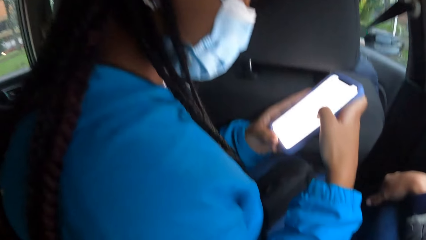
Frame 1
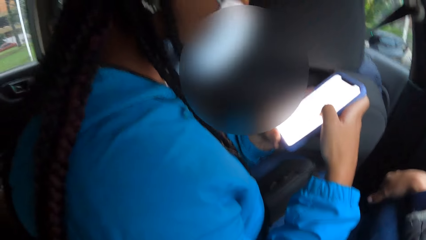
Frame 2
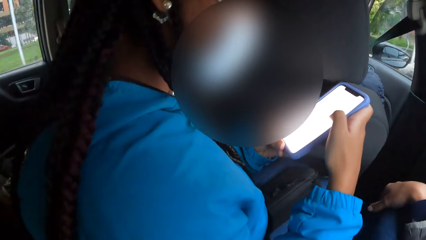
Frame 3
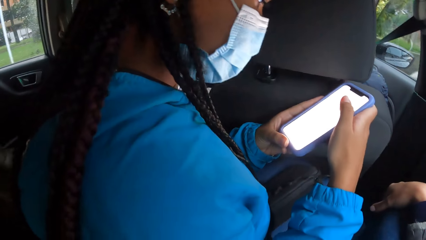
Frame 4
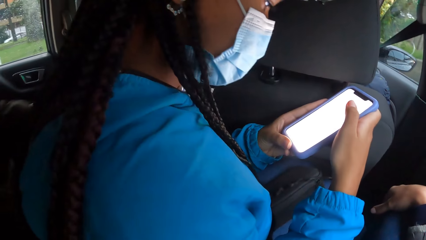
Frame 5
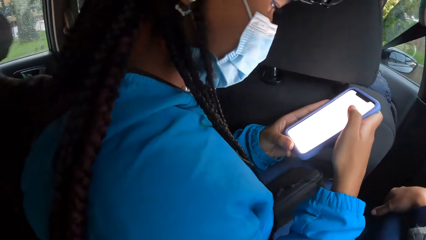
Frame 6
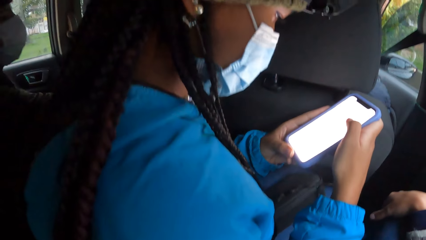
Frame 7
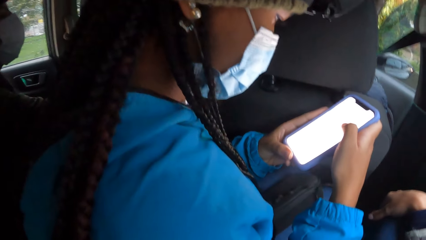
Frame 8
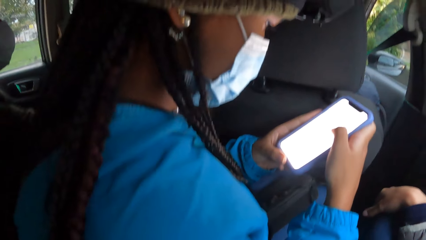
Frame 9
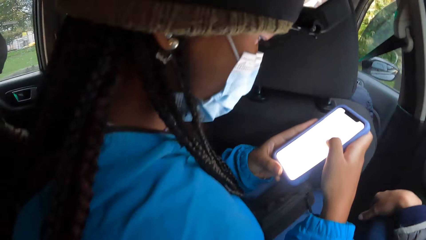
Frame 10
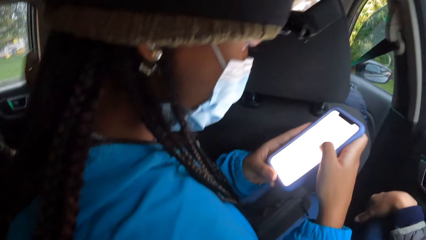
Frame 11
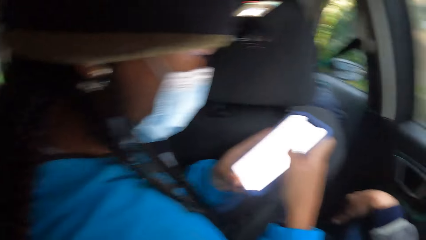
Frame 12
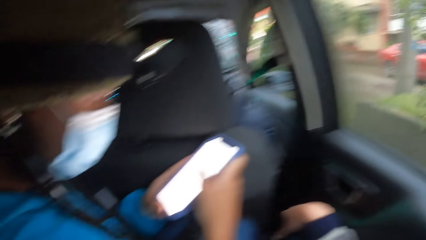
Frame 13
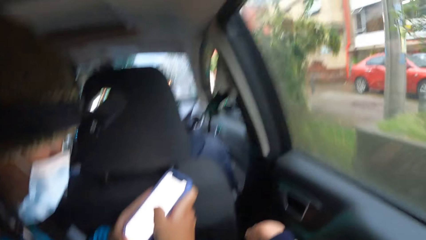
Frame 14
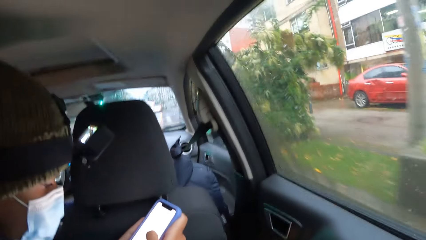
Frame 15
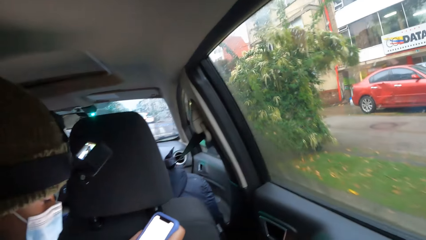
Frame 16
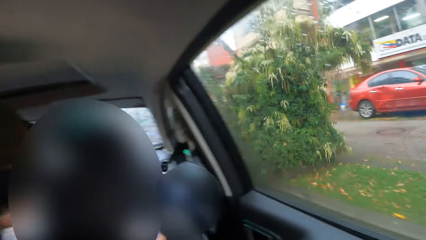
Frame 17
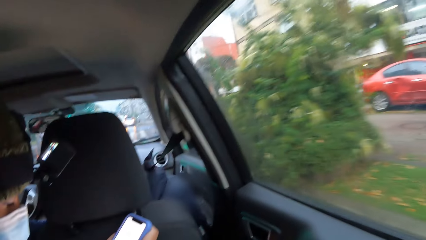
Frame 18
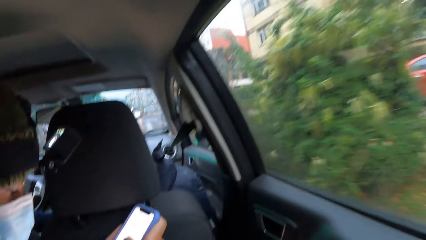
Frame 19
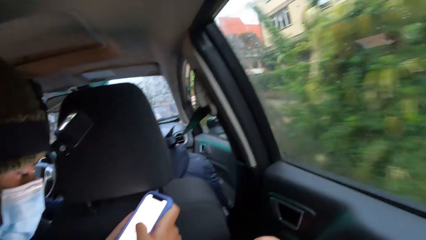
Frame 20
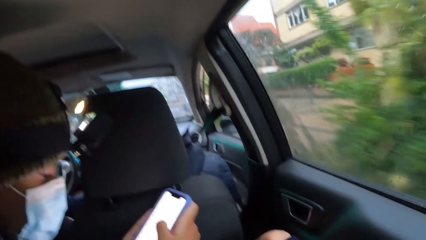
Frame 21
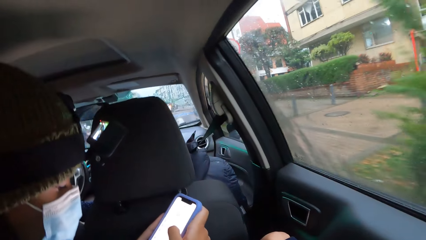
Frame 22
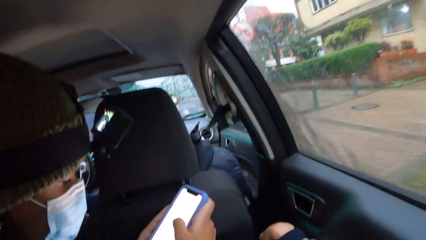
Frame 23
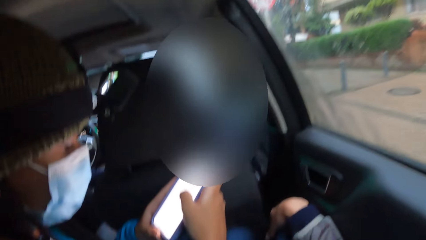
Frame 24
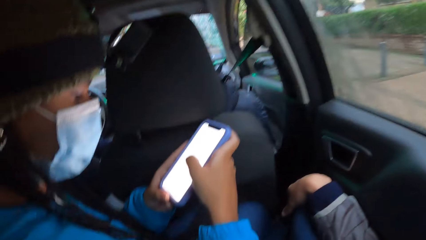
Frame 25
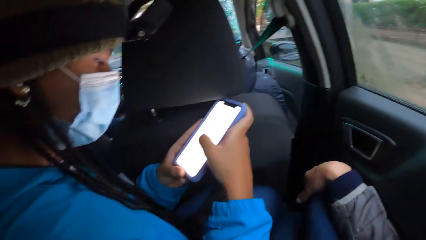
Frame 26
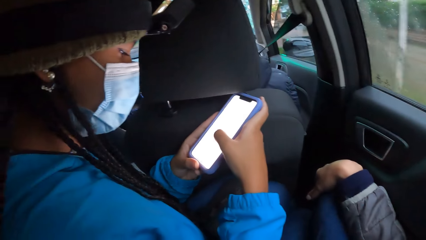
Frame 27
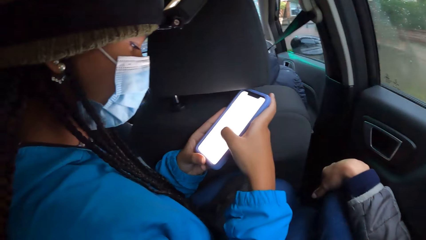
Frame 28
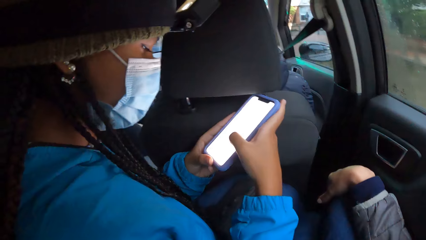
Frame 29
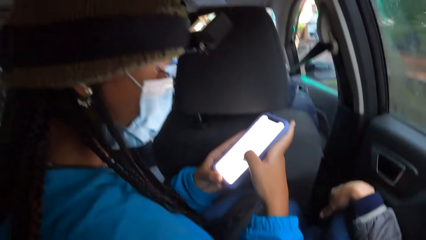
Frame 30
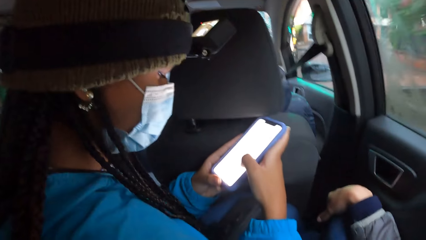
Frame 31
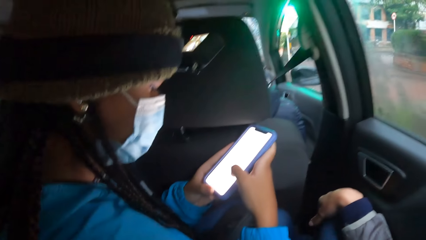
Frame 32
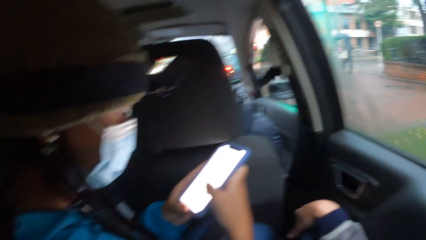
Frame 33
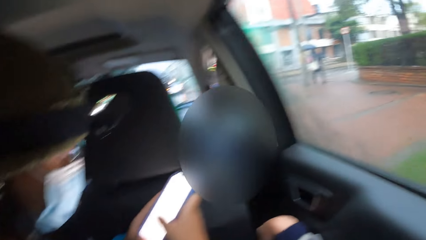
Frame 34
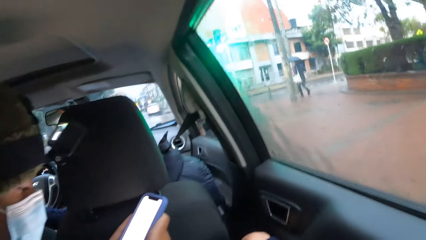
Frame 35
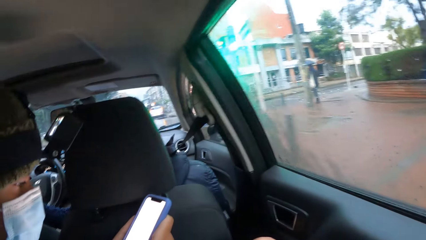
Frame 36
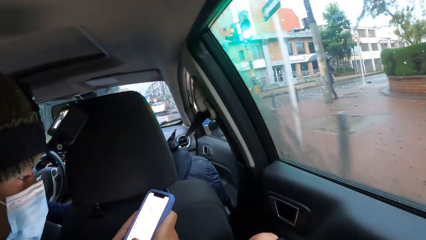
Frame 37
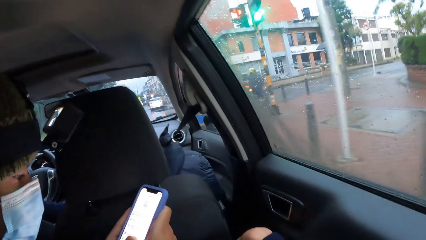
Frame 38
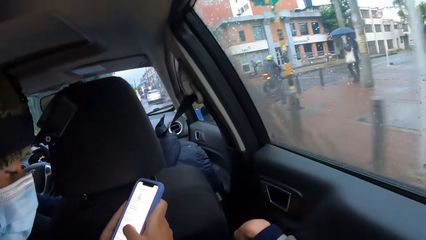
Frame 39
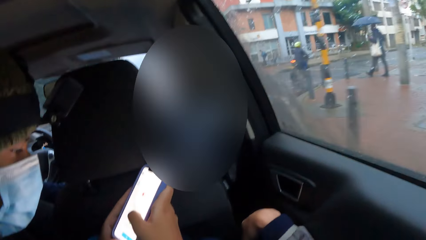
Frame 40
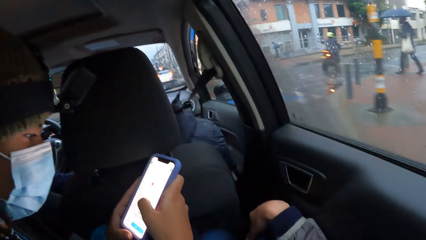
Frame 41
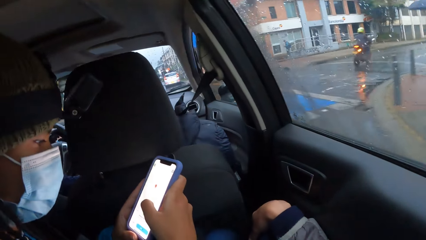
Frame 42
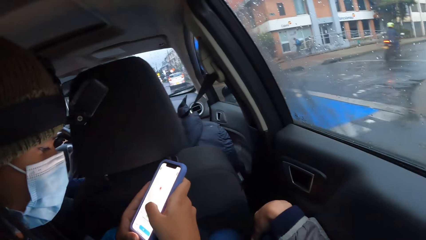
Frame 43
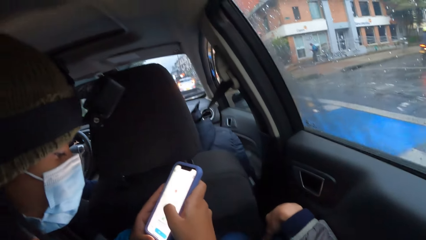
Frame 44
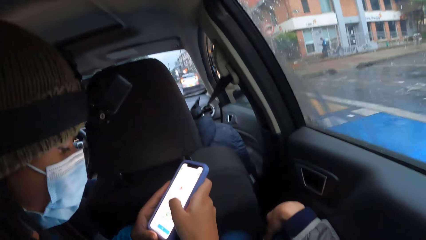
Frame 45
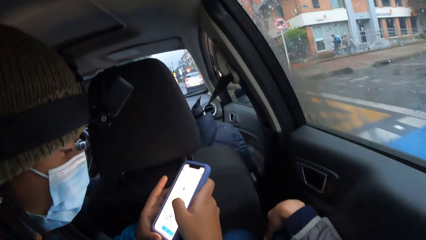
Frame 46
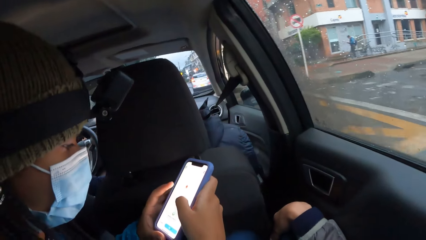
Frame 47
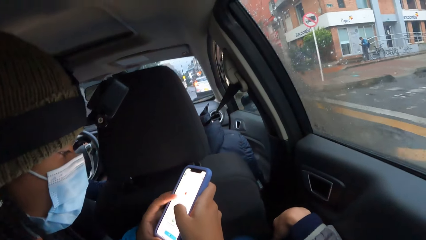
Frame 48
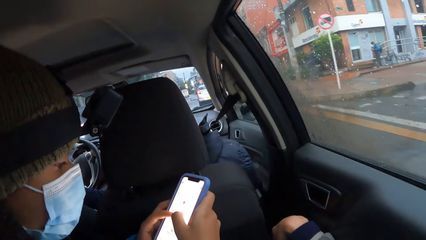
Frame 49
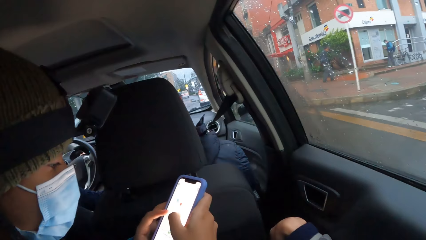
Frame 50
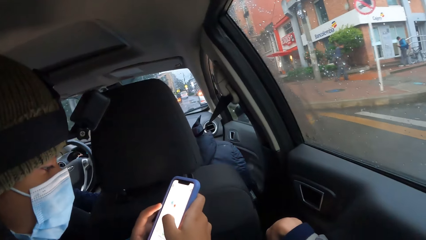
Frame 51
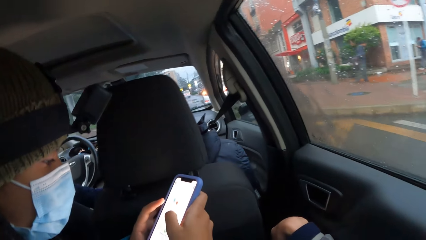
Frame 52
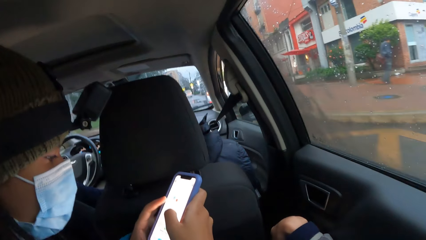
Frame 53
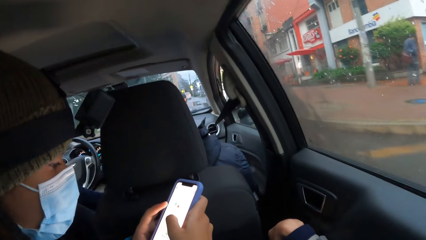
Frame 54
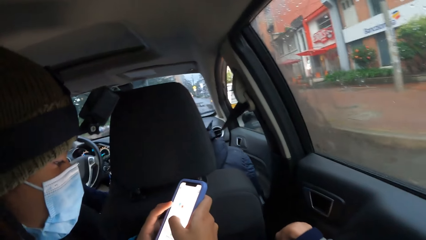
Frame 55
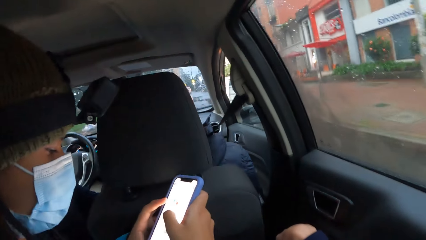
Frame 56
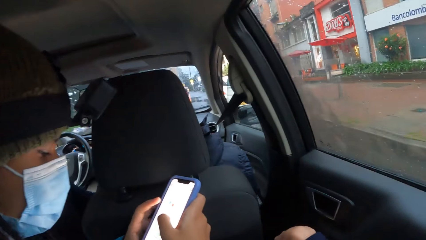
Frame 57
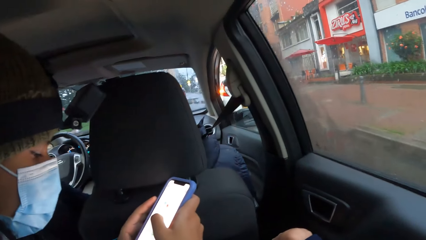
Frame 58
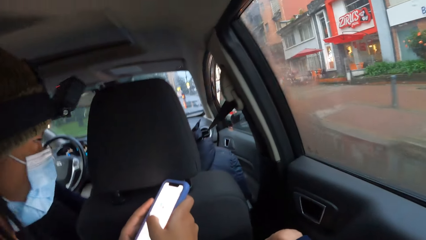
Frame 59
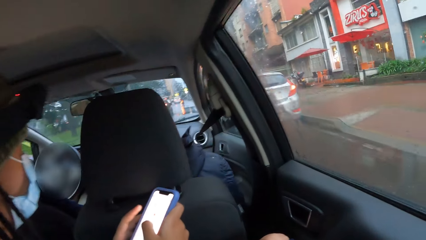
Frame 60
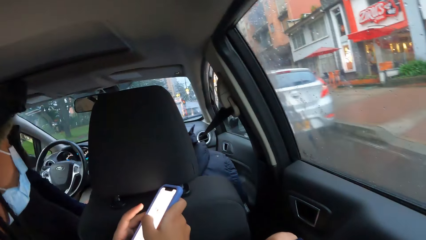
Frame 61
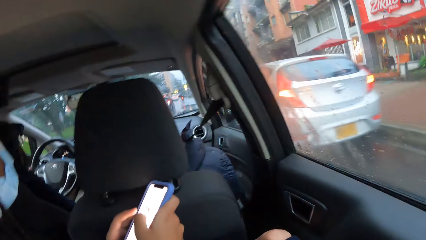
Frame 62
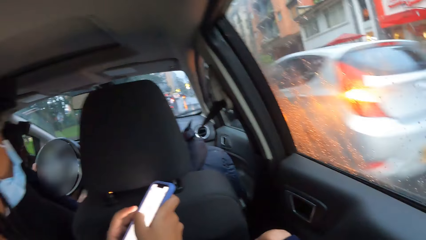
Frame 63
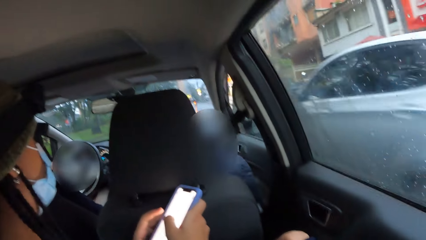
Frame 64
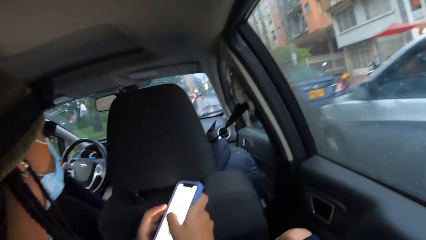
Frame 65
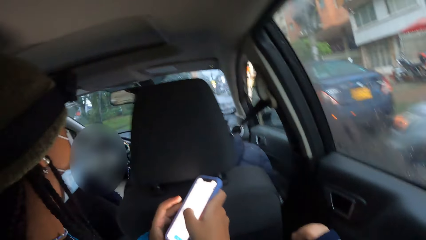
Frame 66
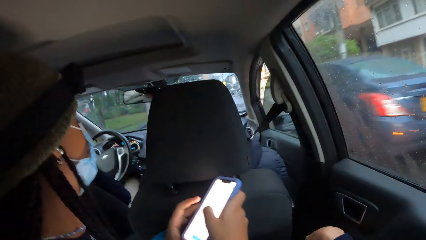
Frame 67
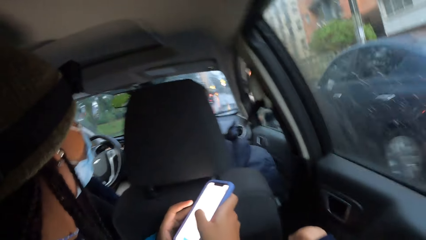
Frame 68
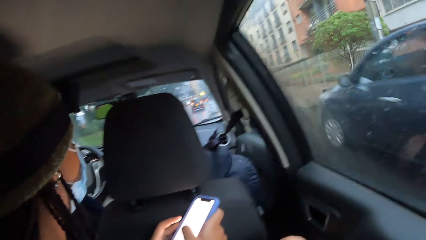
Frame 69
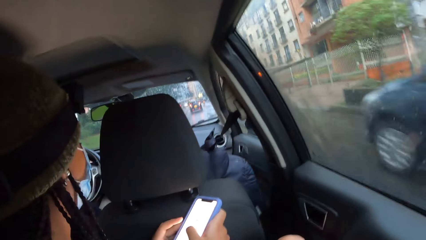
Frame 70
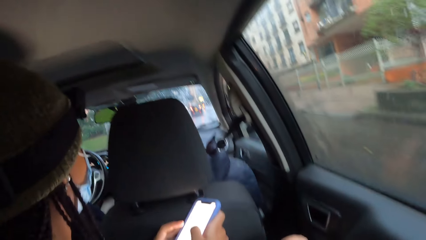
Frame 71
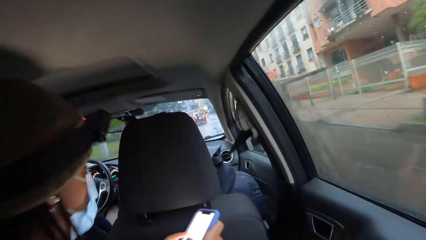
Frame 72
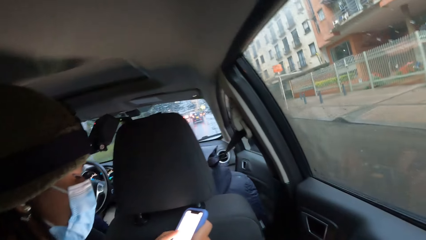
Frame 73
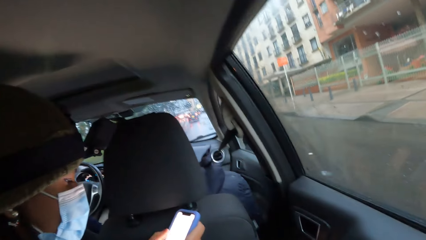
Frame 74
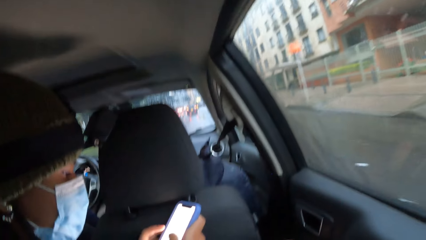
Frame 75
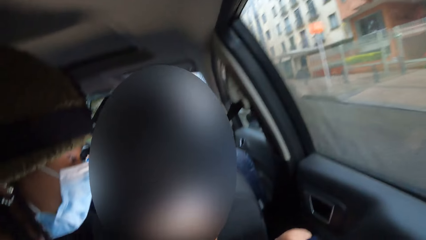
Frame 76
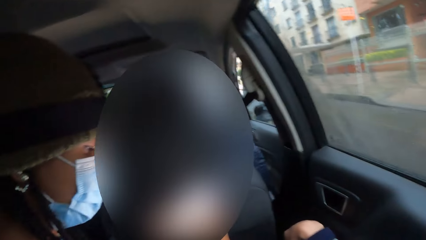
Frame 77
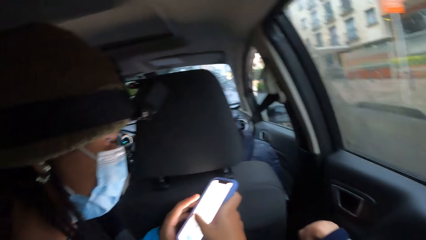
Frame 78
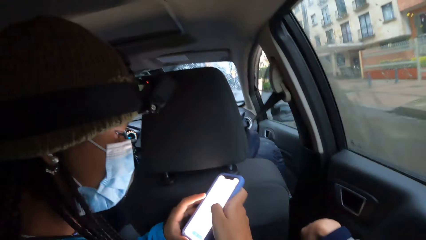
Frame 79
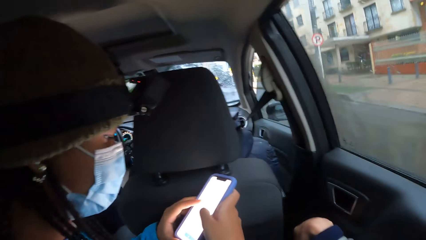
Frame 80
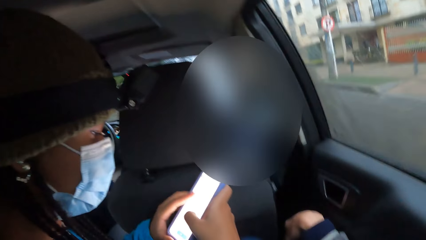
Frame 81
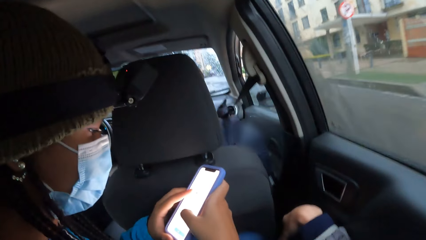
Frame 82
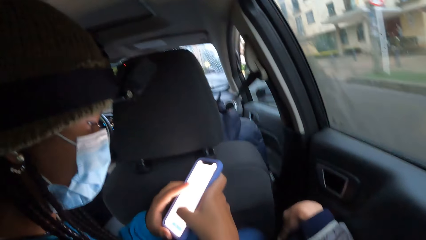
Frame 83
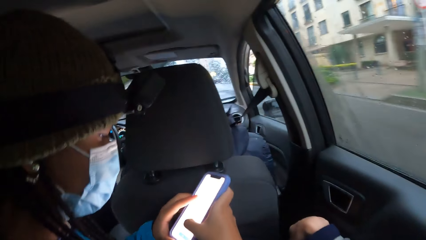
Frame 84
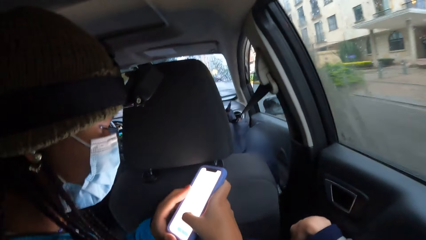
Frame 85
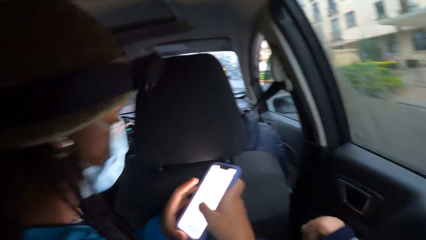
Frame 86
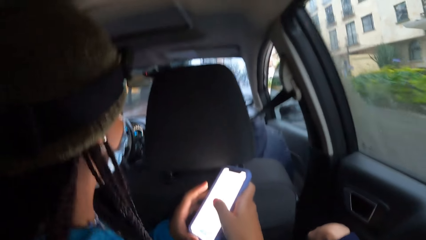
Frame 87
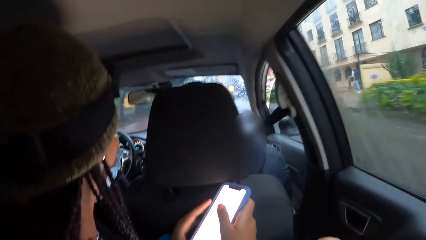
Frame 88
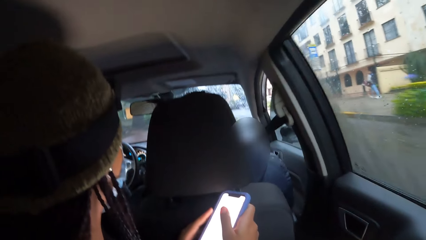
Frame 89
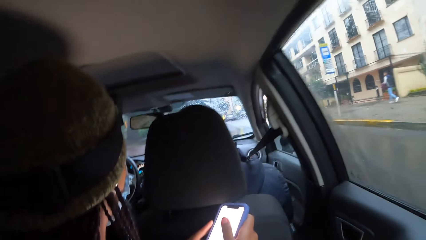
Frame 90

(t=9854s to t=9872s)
A woman stares at the phone. She scrolls the phone. She turns the head.
